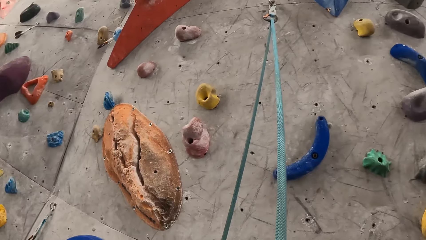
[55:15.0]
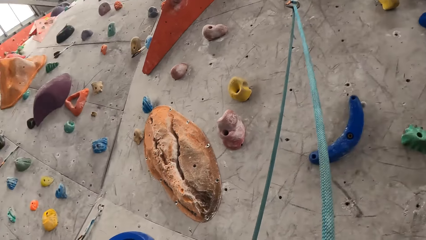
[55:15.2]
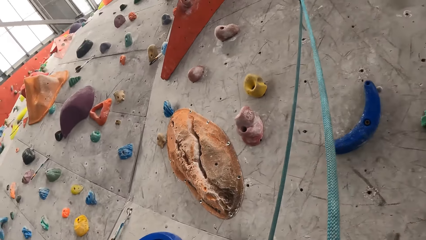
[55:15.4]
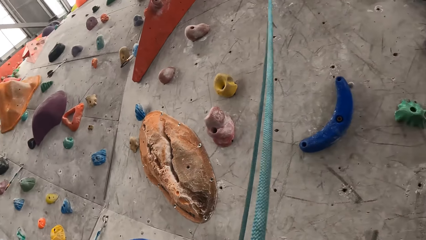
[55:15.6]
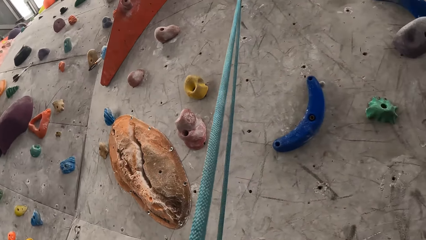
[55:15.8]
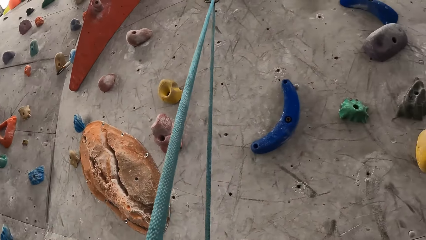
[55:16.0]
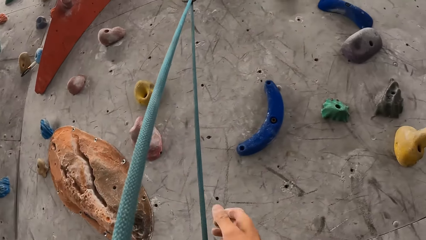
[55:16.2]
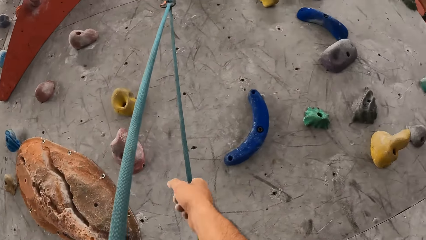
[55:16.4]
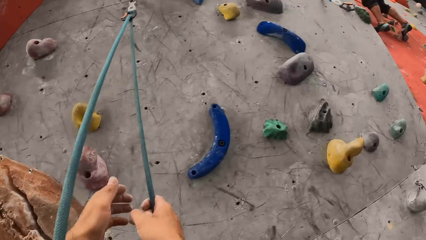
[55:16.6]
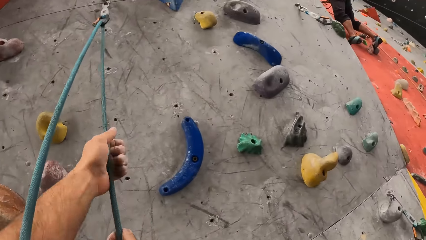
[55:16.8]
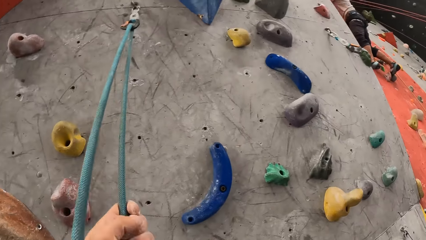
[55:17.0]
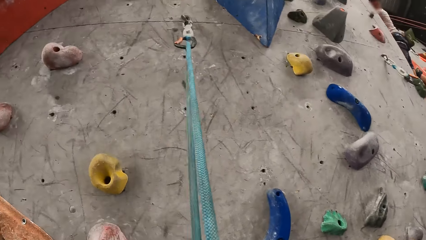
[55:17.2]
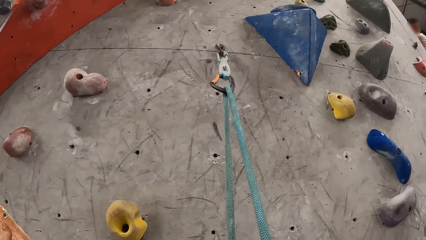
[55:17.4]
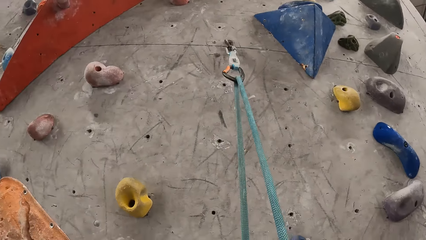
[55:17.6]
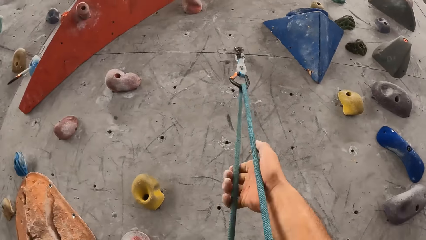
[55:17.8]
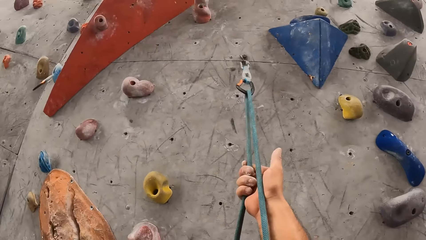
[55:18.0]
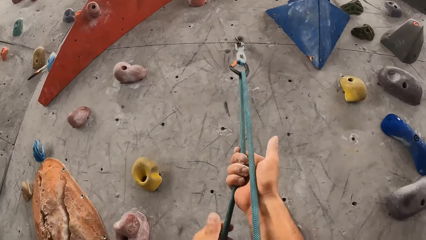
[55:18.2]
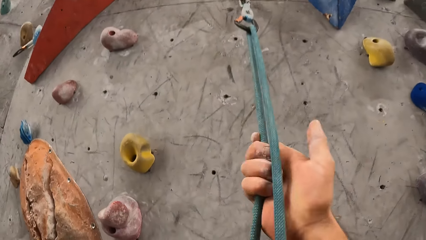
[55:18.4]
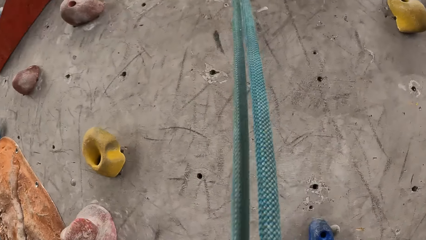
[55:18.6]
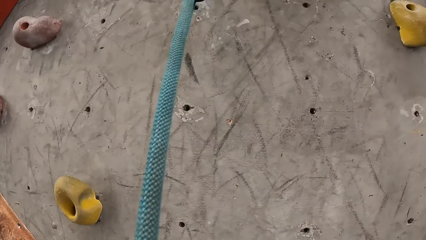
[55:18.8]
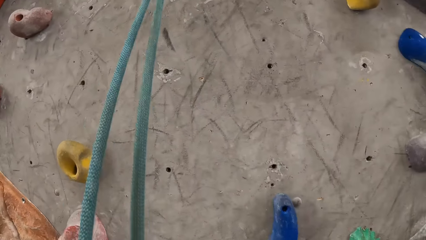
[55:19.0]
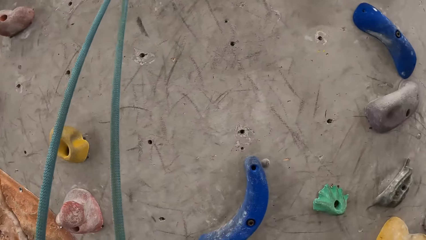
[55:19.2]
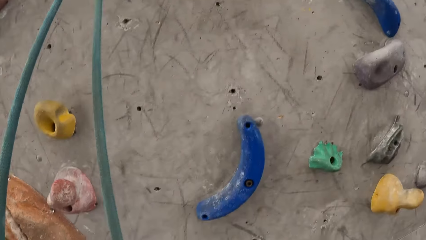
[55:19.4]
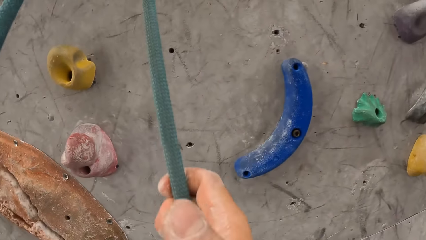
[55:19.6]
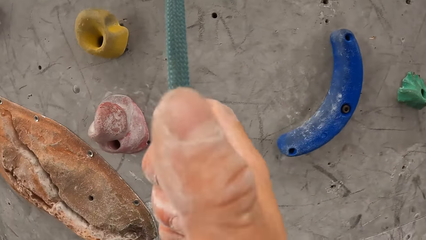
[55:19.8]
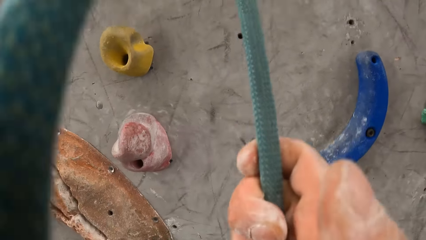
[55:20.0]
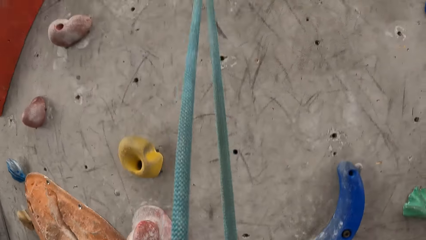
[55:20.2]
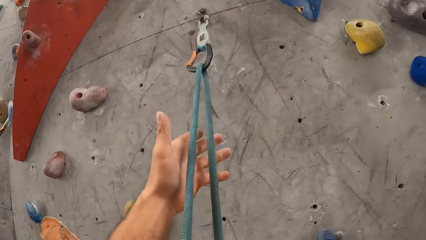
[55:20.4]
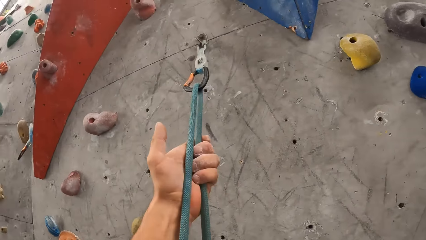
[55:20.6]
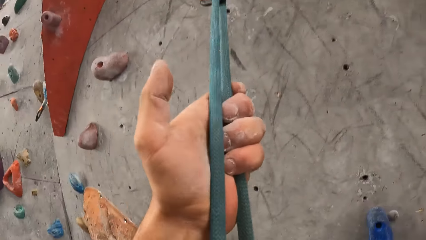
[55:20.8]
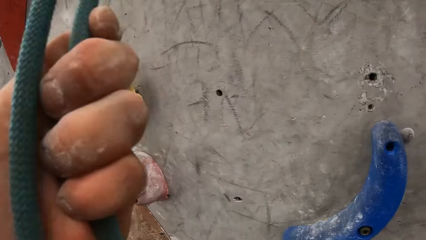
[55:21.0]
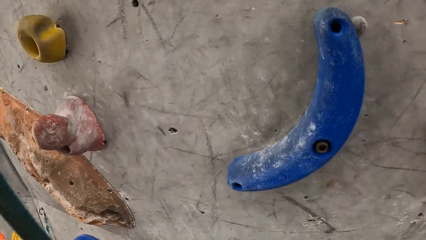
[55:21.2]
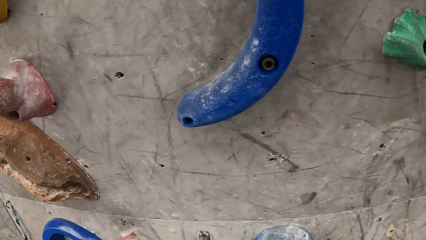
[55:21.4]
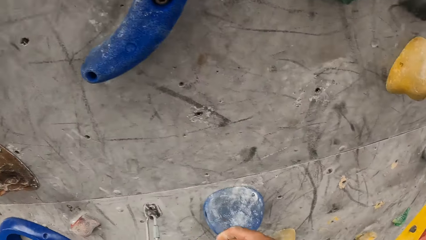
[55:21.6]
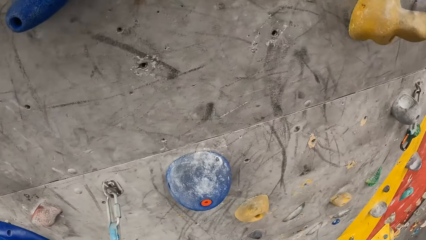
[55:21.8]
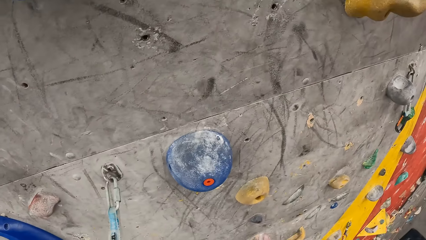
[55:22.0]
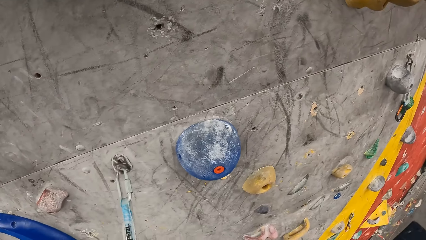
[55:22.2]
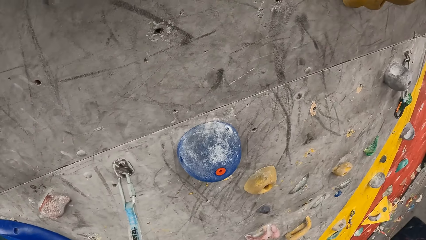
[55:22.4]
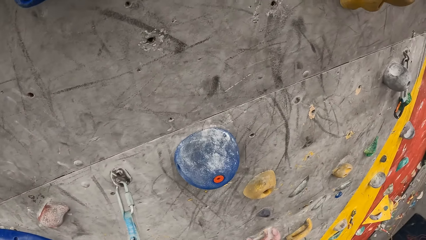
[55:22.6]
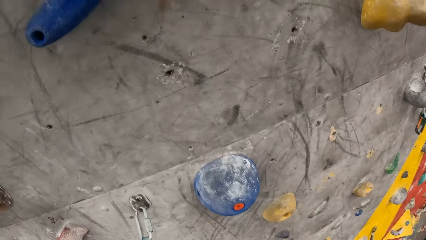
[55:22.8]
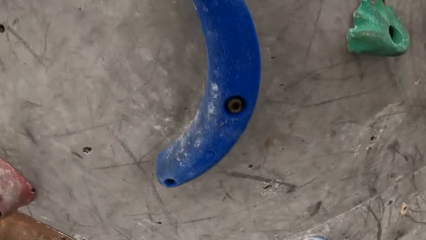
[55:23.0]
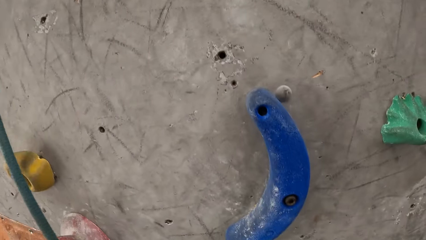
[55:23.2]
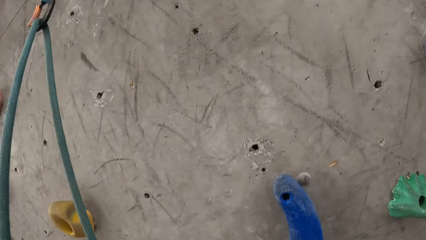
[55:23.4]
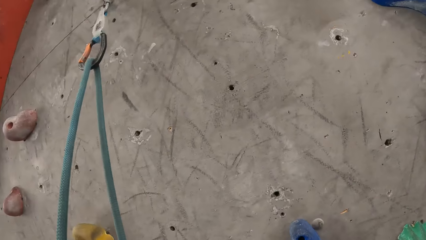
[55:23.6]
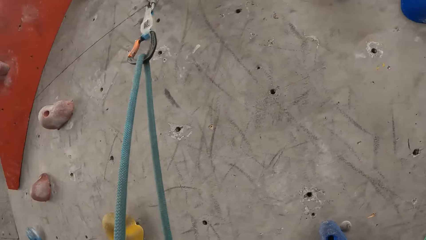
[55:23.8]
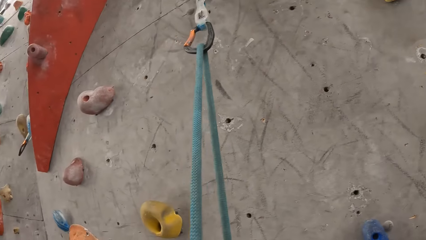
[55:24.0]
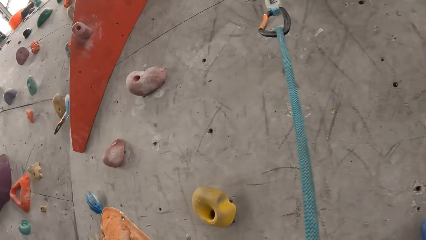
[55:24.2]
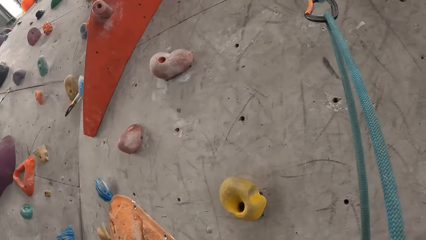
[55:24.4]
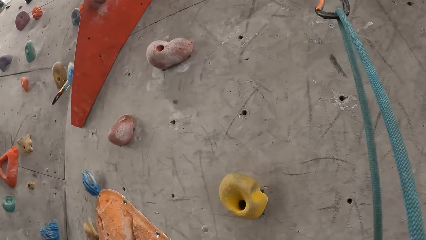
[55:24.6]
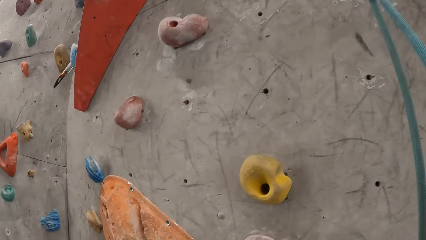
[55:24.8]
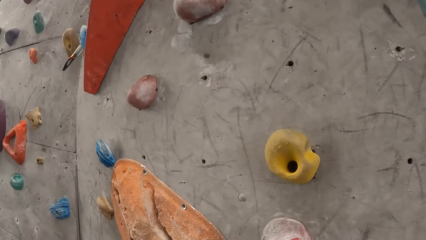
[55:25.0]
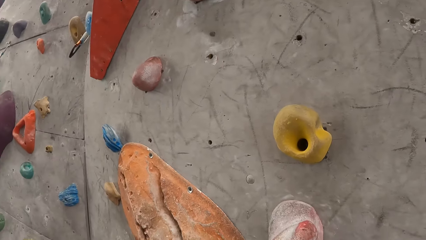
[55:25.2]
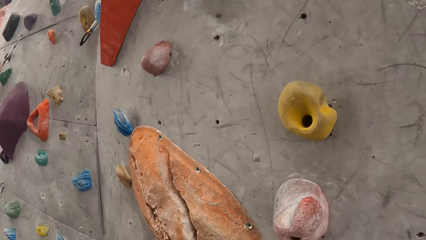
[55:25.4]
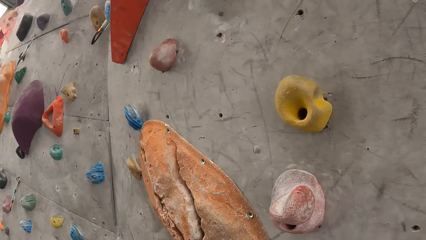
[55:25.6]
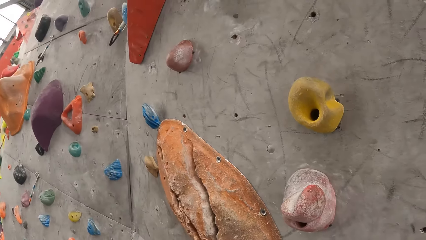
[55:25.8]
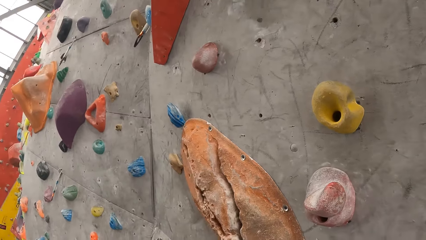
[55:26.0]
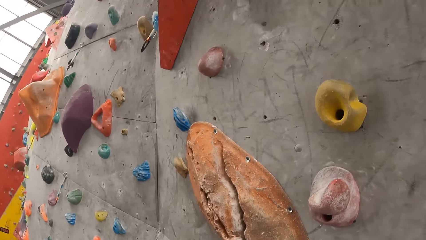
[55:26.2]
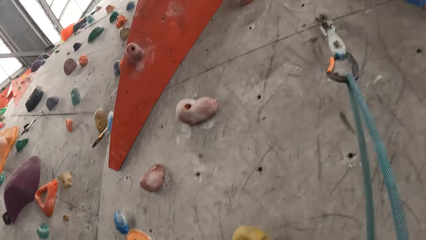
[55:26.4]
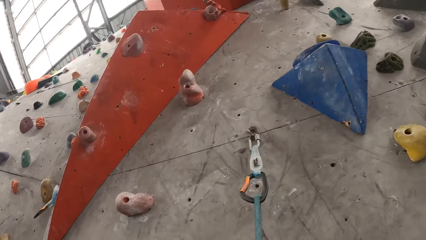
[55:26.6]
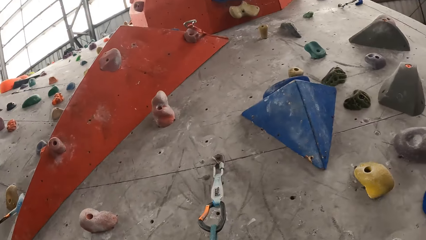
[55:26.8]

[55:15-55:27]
The camera wearer climbs the wall on a rope. They stare round.

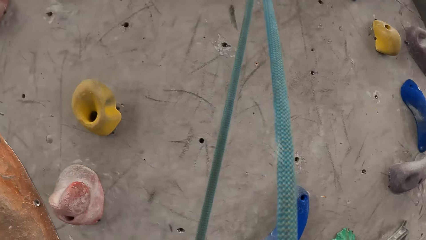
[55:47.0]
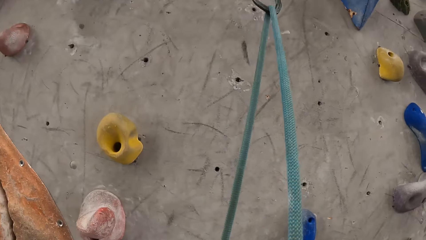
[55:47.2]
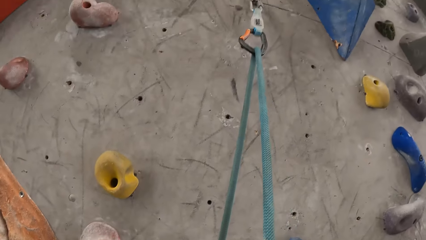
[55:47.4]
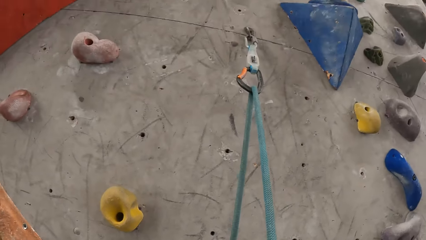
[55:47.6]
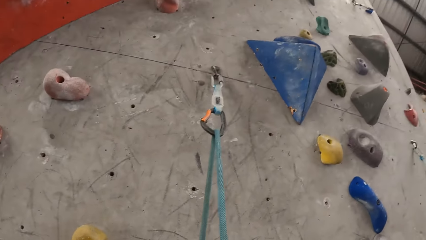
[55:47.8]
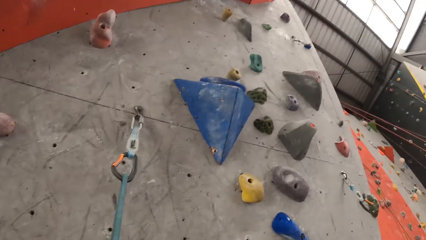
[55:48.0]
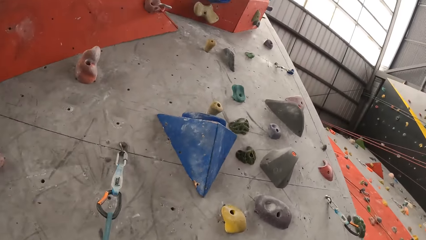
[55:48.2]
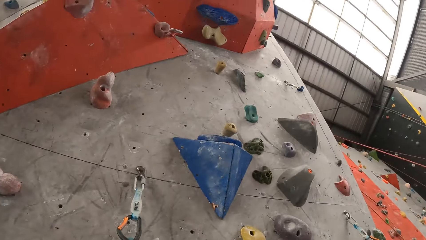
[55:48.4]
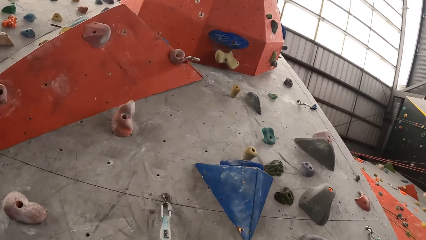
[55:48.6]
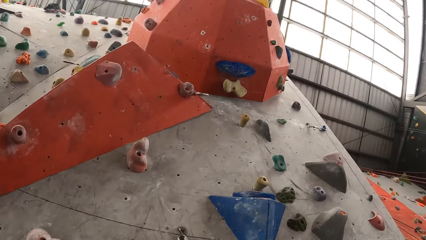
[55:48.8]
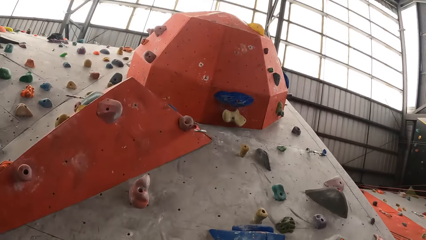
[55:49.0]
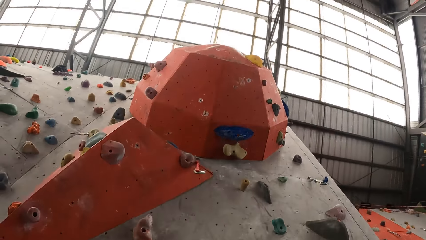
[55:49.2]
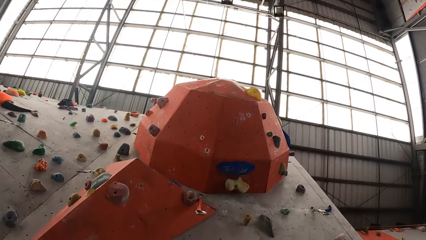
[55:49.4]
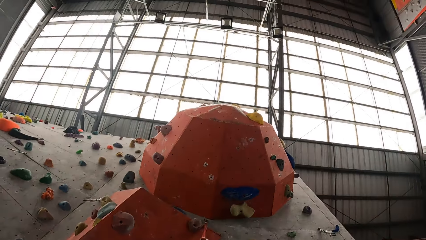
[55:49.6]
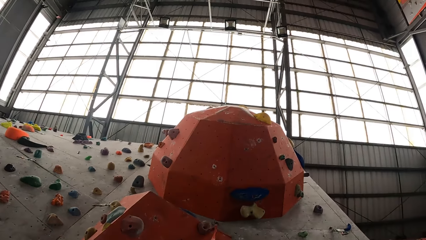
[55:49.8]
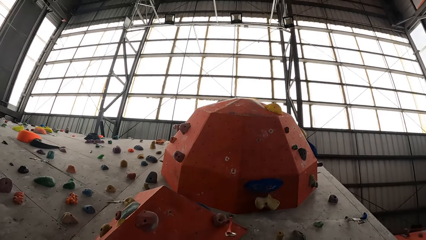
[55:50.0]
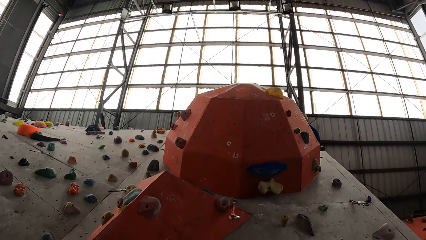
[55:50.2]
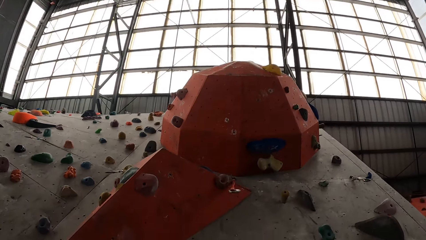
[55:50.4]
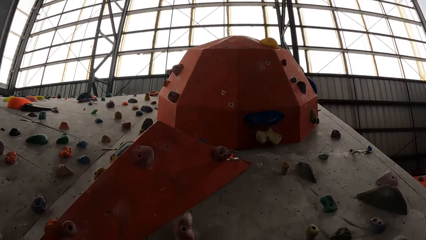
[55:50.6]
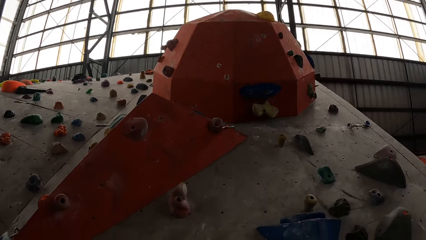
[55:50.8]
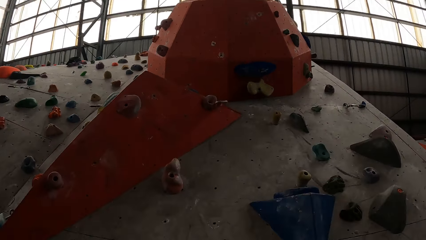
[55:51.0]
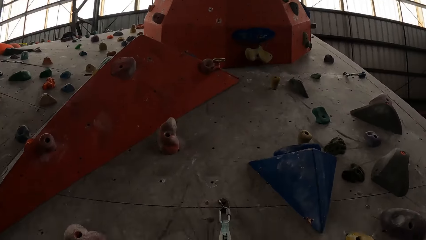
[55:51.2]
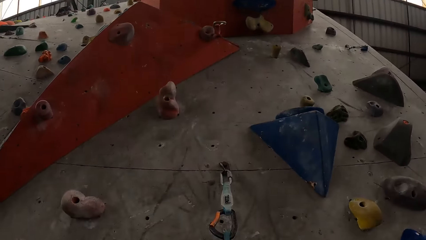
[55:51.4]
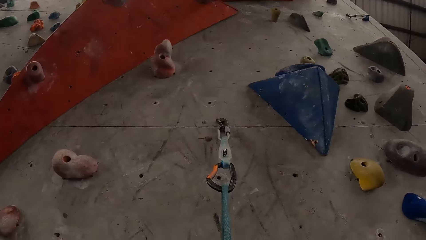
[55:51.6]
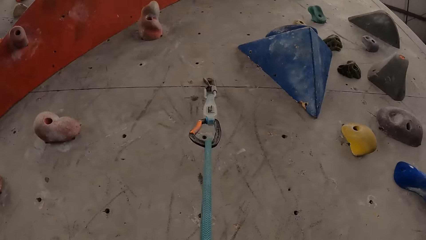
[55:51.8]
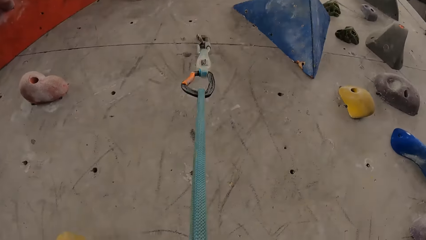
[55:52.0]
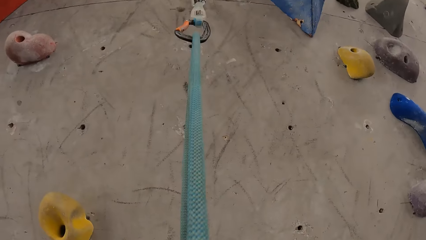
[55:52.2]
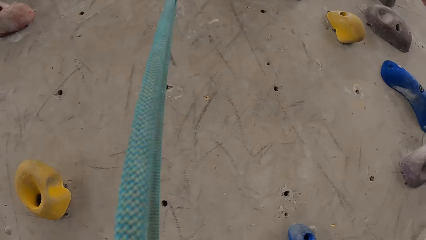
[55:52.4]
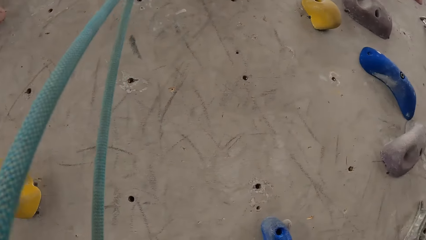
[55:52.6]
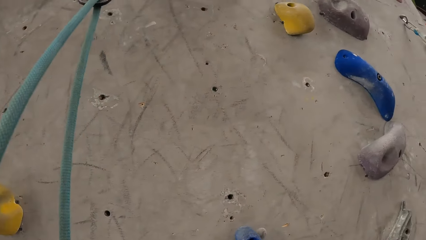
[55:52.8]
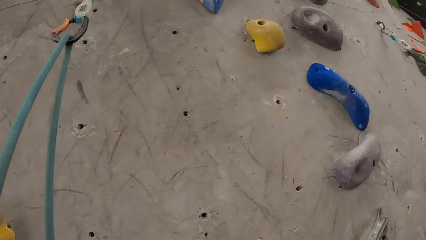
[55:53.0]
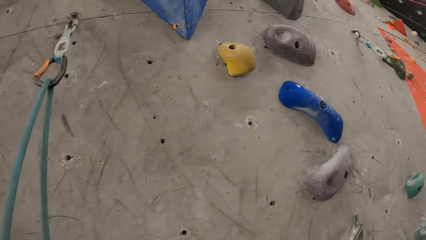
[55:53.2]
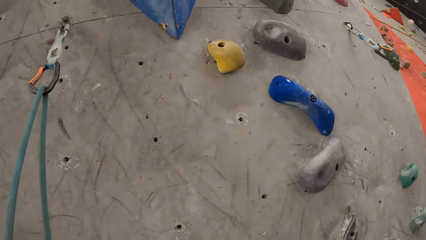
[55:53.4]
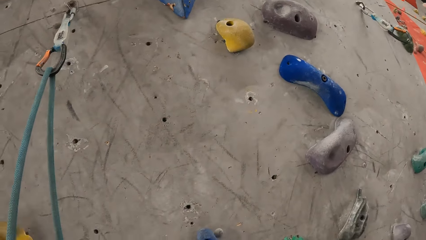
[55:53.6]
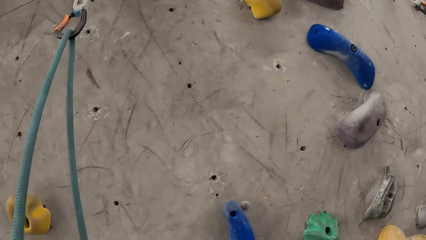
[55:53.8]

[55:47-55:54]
The camera wearer climbs the wall.
